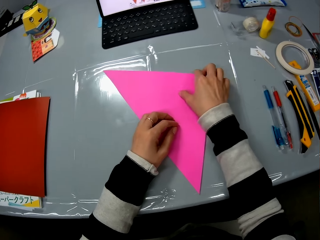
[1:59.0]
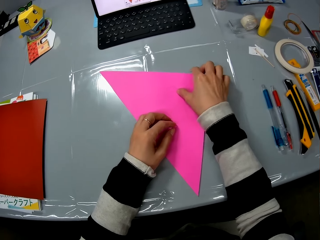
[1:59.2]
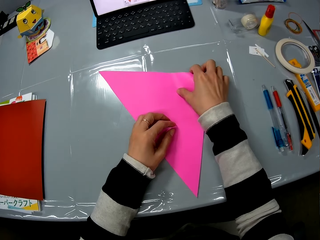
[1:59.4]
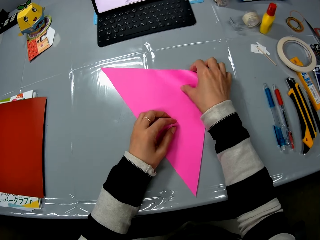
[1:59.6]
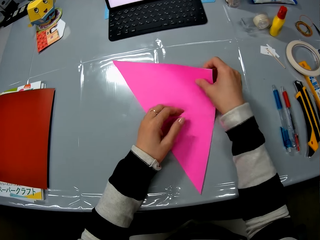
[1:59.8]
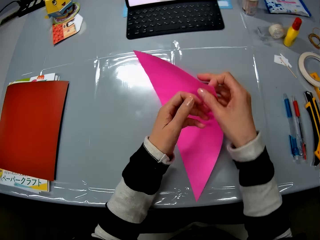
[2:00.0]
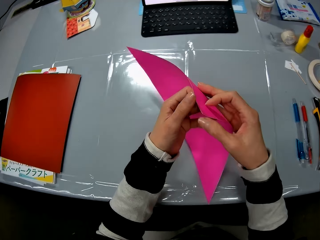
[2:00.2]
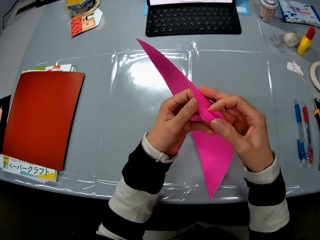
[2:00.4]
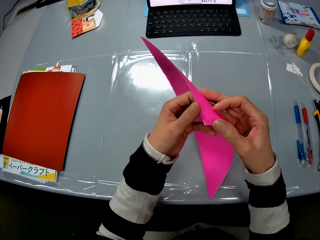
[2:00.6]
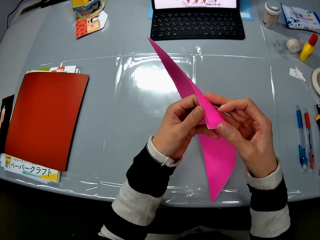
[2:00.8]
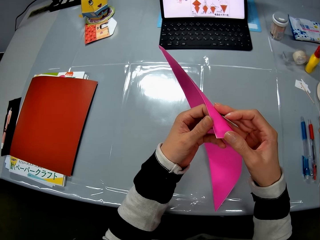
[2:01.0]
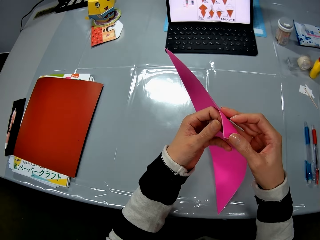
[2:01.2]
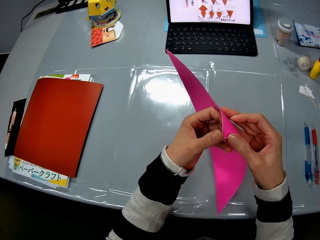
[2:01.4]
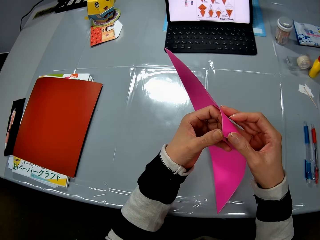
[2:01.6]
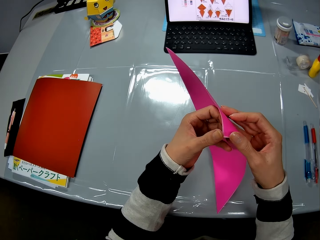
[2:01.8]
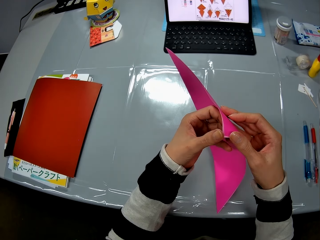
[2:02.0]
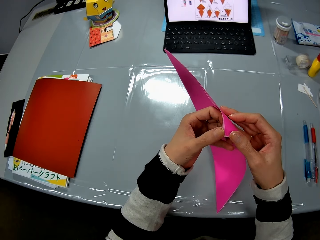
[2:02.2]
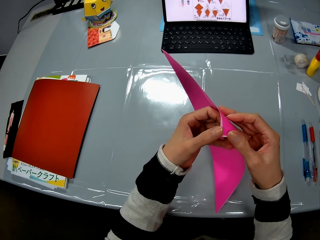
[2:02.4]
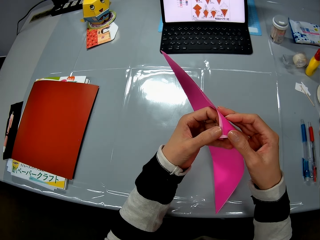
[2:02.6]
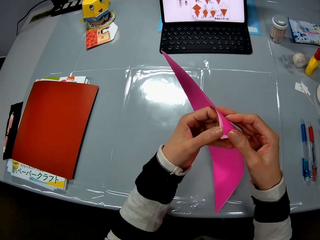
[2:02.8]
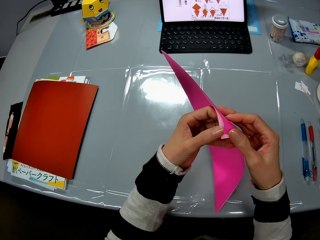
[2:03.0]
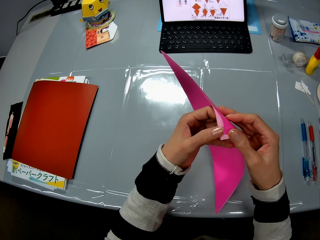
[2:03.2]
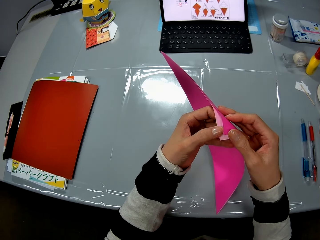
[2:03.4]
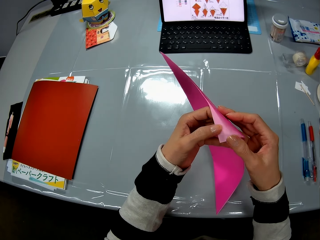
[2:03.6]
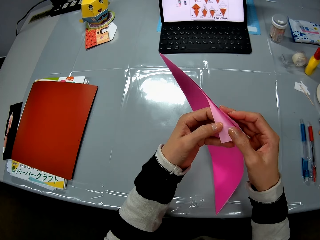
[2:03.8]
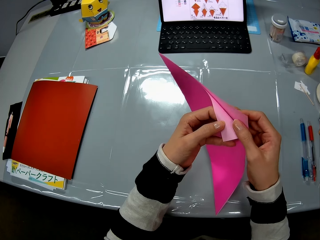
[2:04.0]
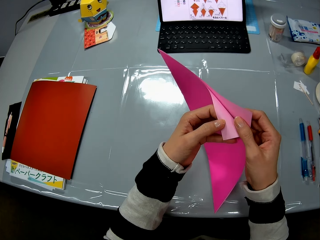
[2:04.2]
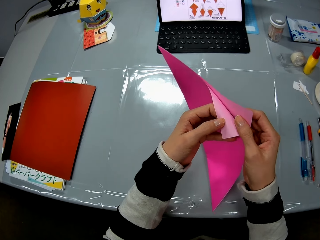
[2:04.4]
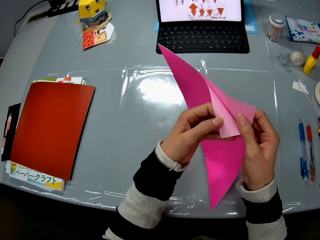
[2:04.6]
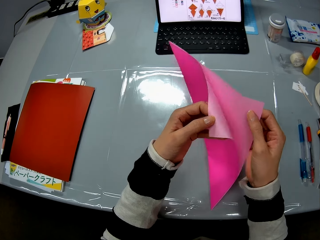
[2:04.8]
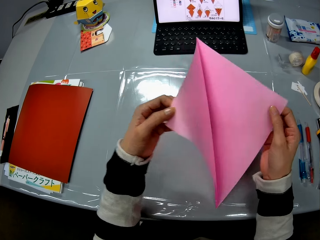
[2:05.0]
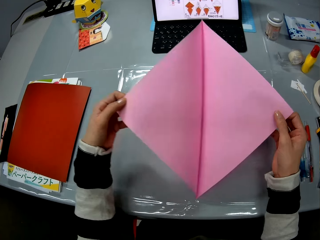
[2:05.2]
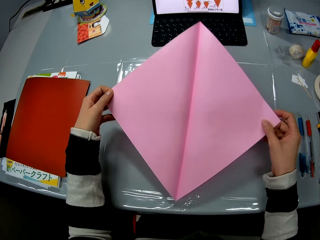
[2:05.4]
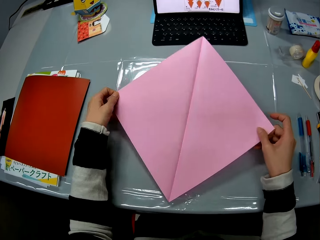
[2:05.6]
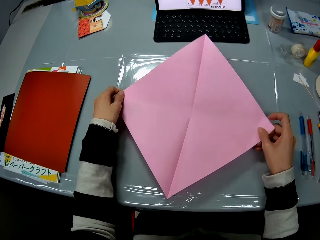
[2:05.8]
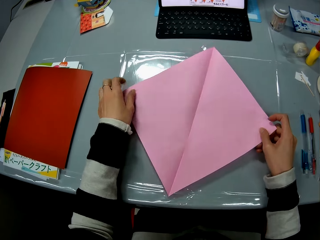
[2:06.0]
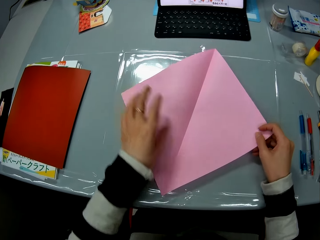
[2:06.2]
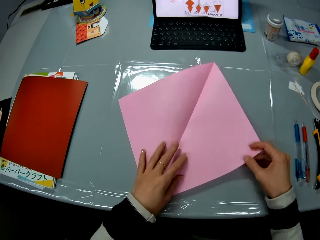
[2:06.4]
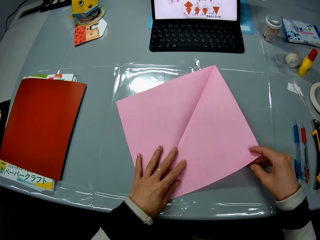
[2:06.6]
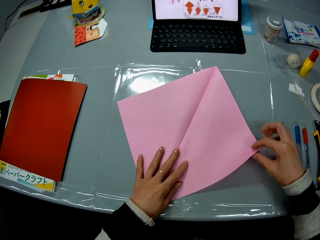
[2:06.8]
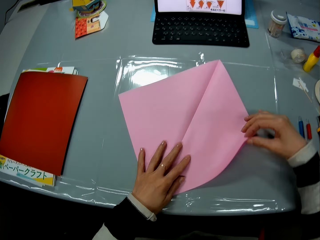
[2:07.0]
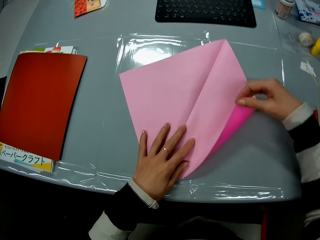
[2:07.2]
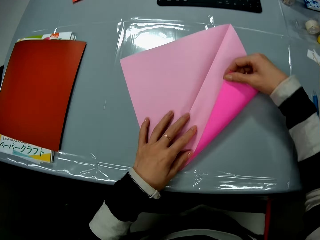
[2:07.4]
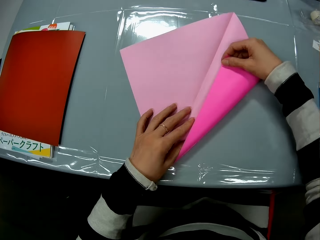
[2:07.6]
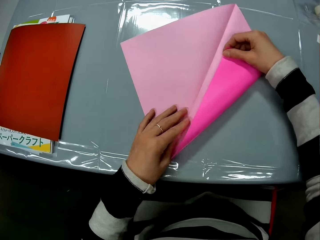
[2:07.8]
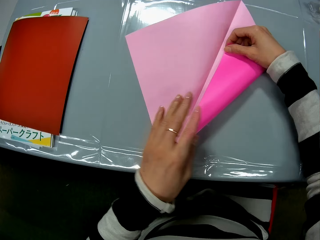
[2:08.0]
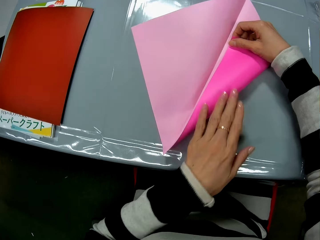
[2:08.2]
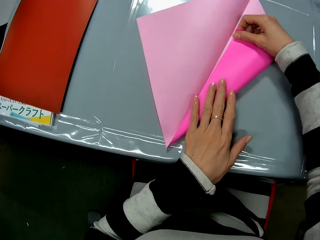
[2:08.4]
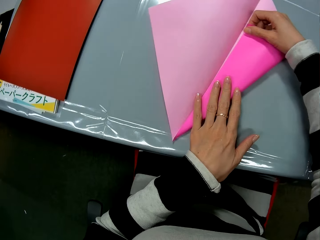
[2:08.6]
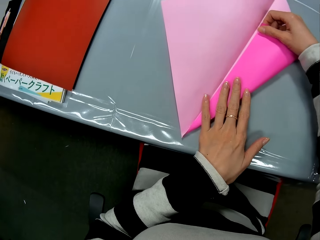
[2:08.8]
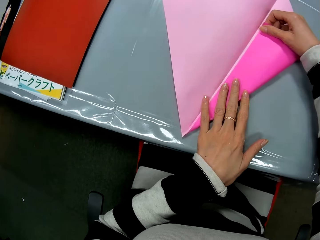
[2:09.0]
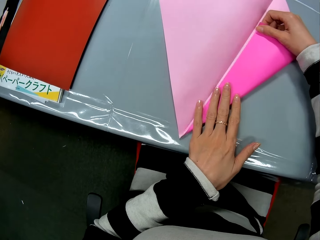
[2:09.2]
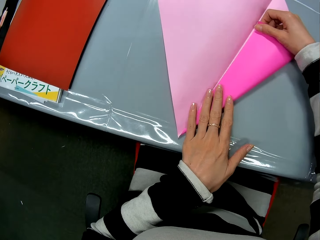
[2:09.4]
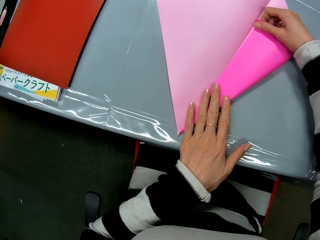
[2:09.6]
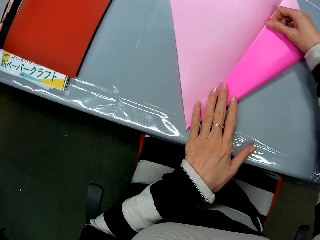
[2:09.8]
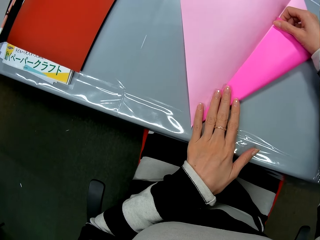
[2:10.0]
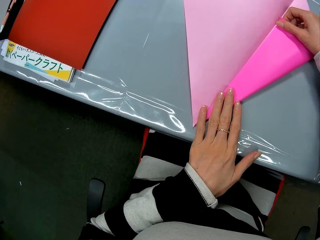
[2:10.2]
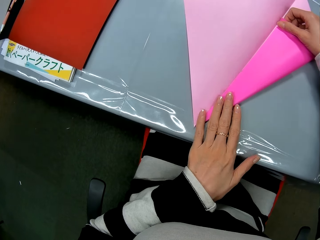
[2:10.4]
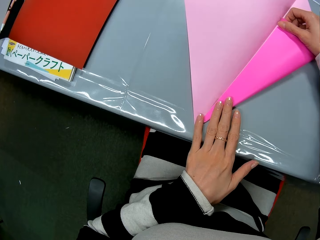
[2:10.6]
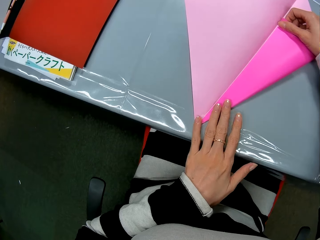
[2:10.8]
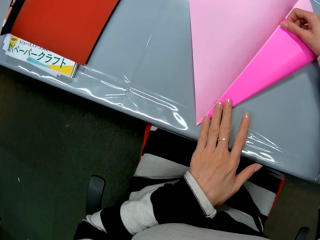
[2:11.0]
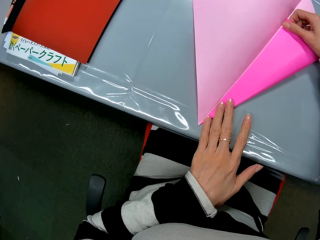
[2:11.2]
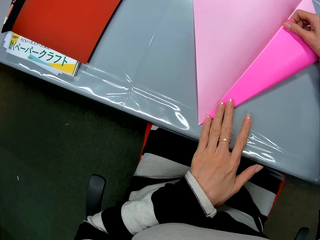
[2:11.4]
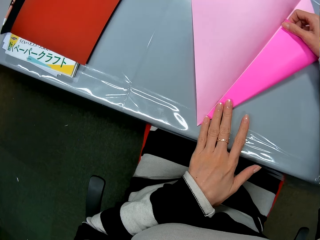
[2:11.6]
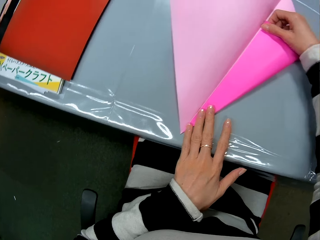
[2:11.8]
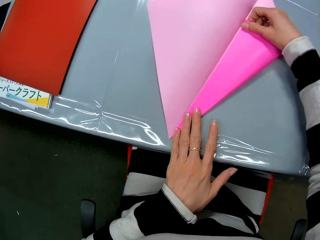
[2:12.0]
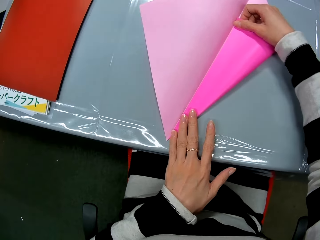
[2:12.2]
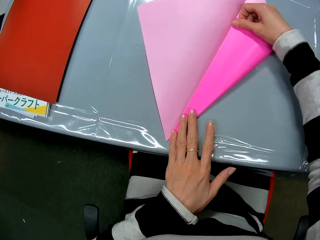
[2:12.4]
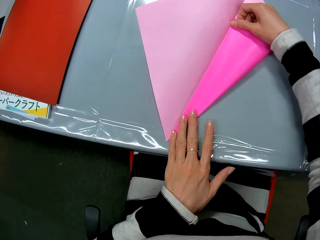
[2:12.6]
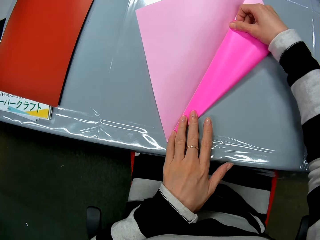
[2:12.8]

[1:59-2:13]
The camera wearer picks up the folded sheet from the table. She folds the craft paper. She opens the folded sheet with both hands. She spreads the sheet out on the table. She folds the sheet on the table. She smoothens the craft paper.

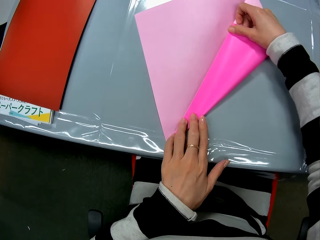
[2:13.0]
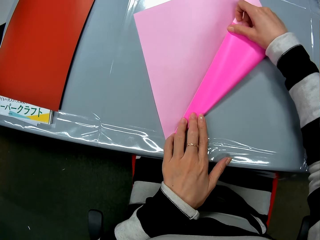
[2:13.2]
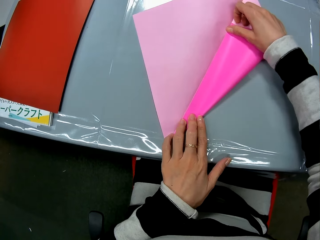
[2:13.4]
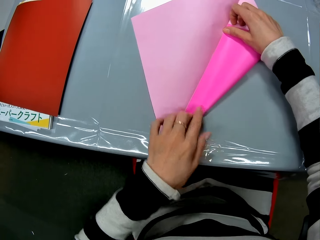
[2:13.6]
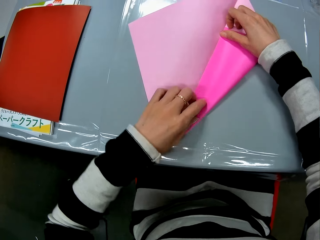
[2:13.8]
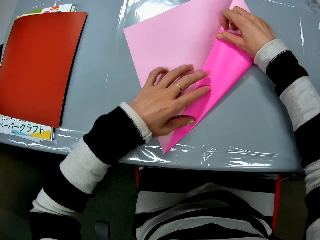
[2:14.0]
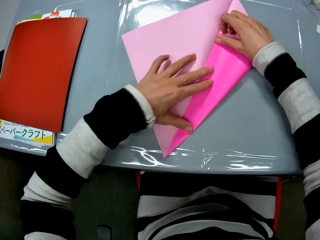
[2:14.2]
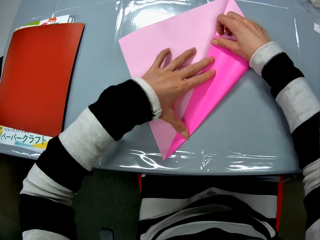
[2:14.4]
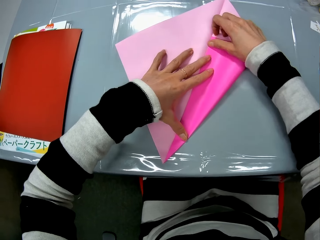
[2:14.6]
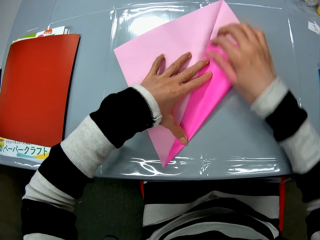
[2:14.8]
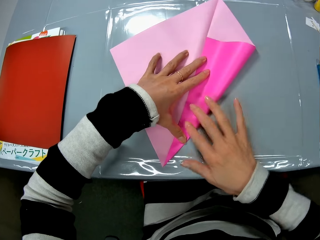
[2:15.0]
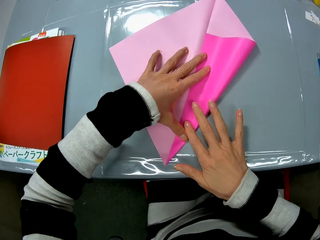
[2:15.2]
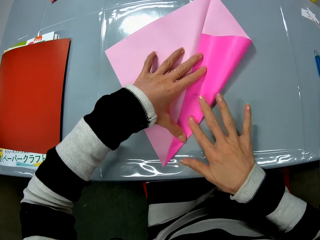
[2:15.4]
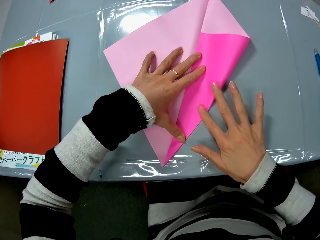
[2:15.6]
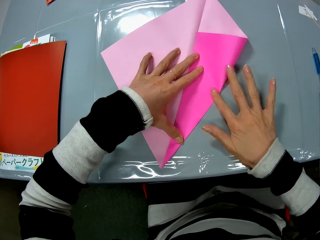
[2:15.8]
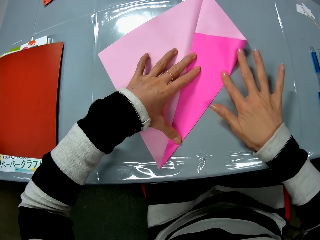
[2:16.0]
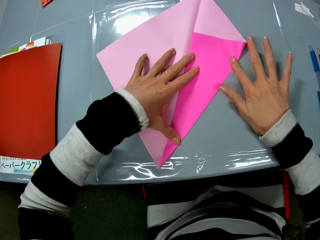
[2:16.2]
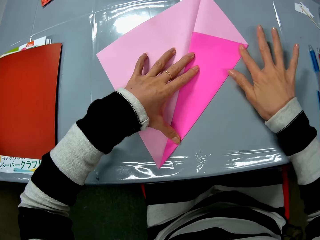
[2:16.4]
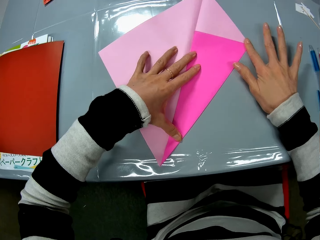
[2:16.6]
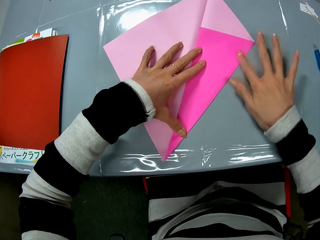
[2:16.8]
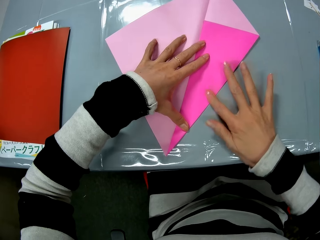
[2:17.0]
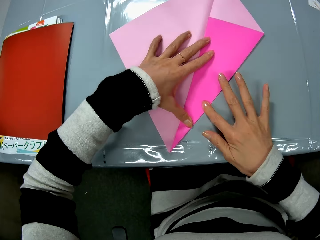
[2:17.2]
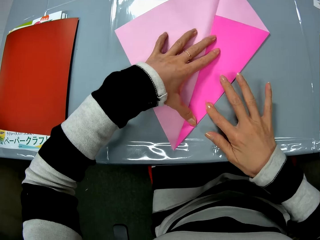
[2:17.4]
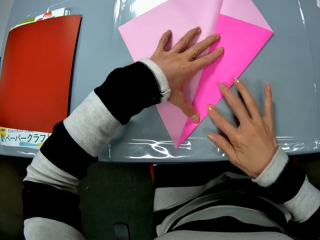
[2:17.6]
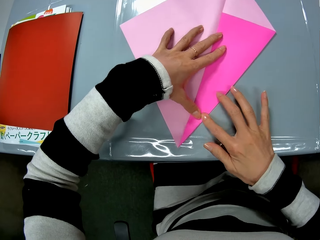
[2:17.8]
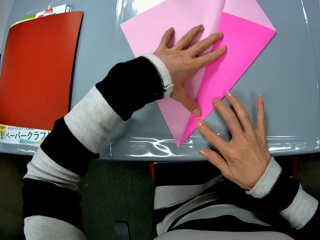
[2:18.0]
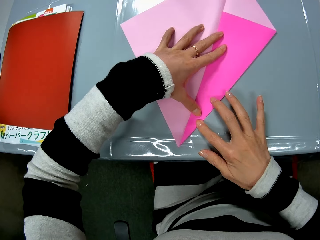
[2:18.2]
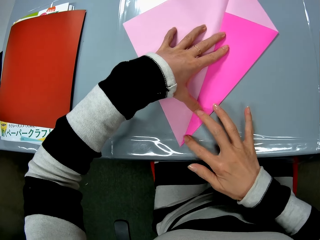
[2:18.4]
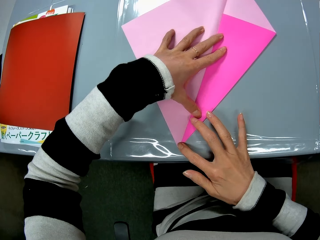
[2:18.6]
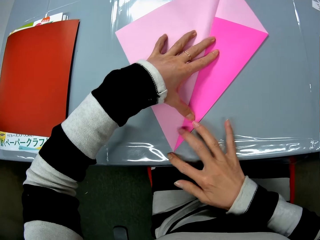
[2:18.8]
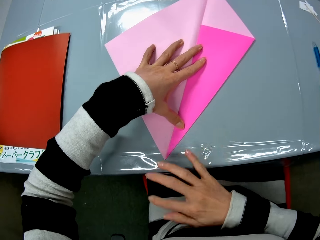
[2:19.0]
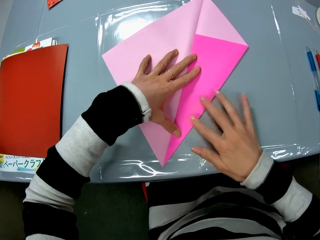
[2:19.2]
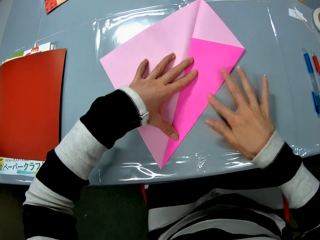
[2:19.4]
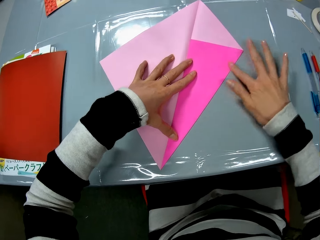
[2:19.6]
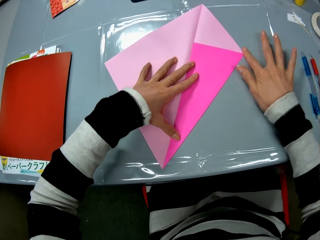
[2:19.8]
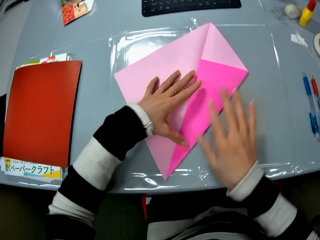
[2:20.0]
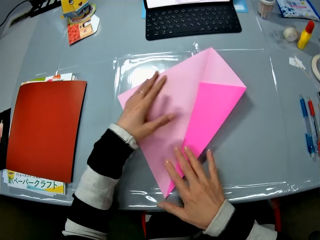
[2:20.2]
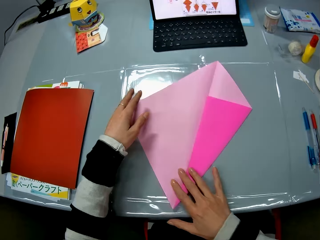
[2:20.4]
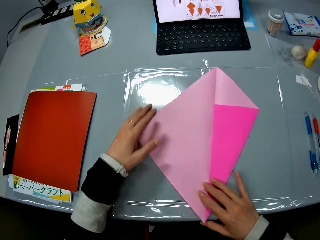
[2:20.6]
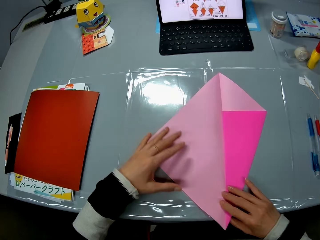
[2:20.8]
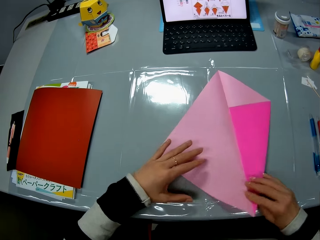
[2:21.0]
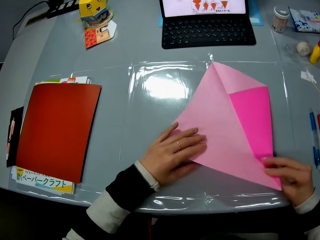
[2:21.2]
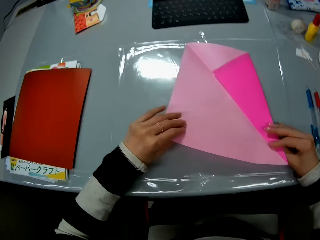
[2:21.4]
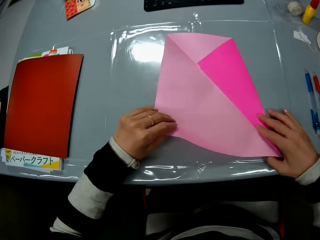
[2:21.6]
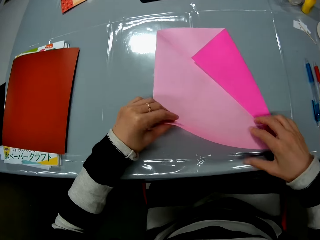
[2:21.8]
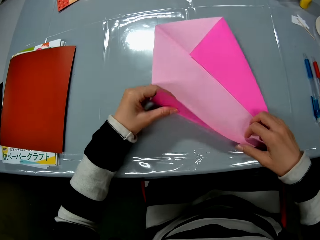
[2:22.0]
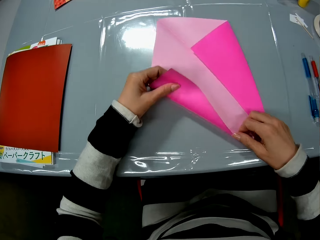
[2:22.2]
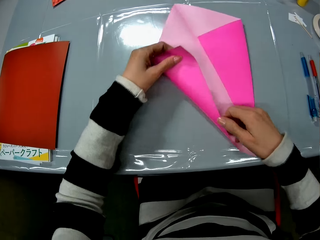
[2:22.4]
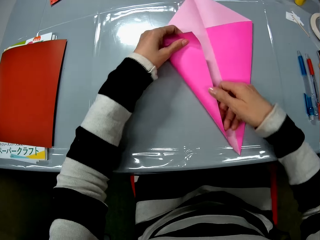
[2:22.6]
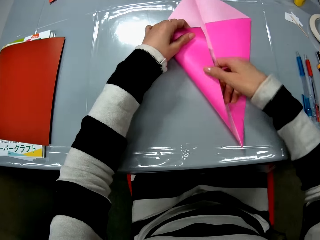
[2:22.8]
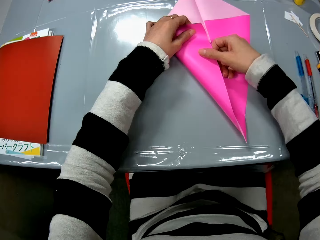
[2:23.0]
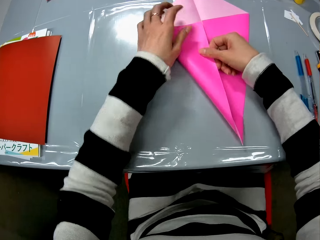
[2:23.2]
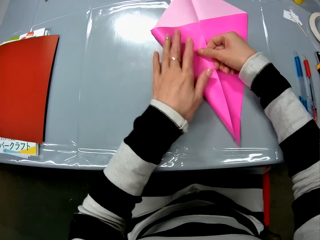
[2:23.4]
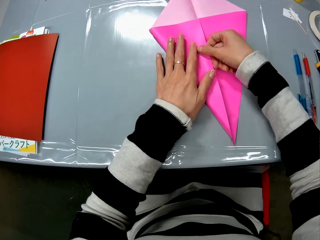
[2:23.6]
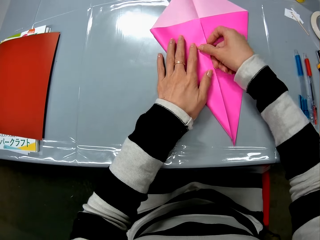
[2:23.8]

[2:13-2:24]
The camera wearer holds the sheet with her left hand. She smoothens the edge of the sheet on the table with her right hand. She turns the craft paper. She moves the sheet on the table with both her hands. She folds the left side of the sheet on the table with both hands.
